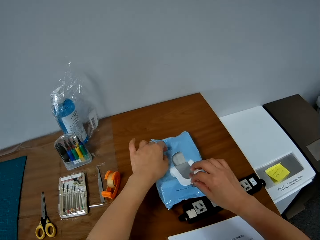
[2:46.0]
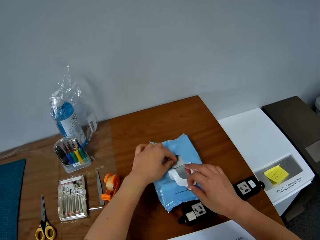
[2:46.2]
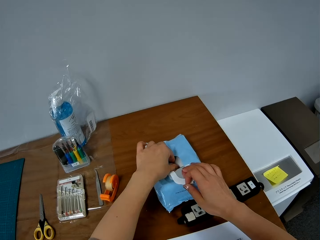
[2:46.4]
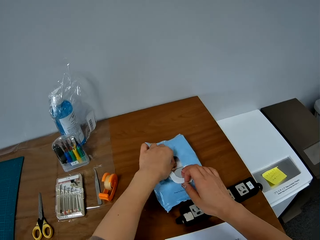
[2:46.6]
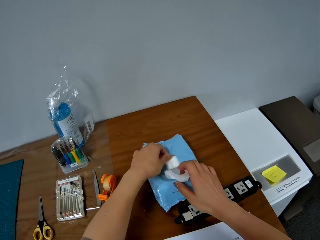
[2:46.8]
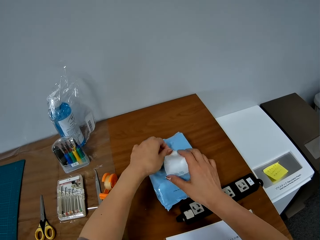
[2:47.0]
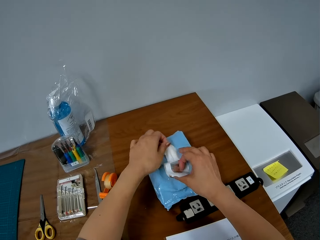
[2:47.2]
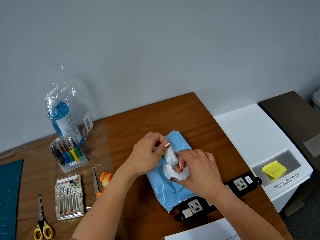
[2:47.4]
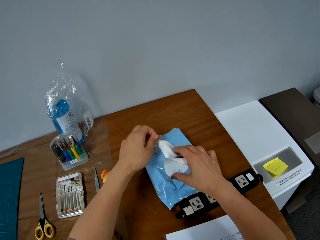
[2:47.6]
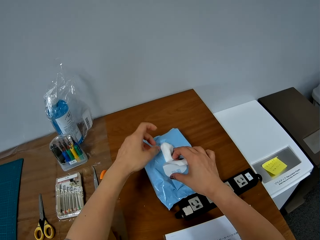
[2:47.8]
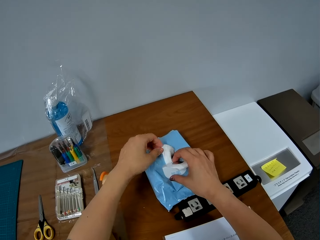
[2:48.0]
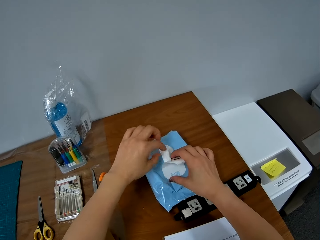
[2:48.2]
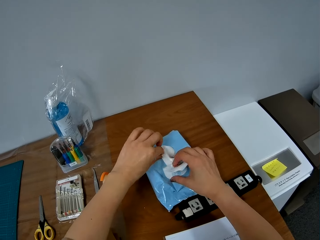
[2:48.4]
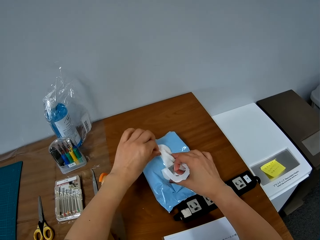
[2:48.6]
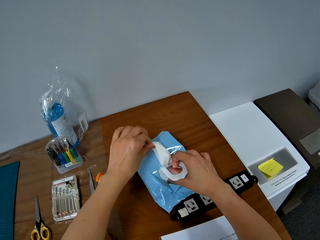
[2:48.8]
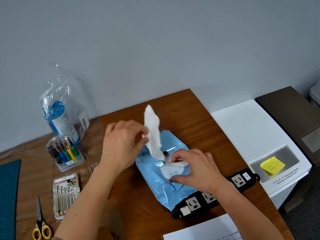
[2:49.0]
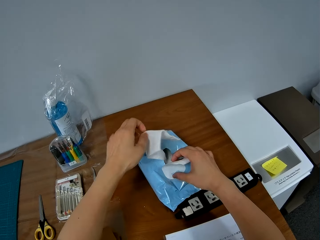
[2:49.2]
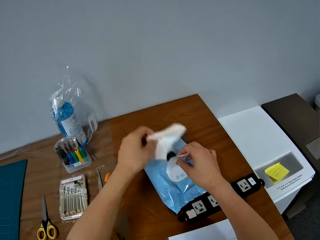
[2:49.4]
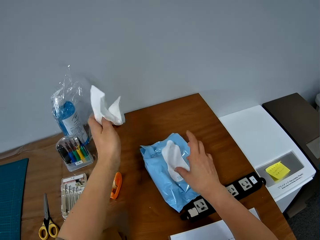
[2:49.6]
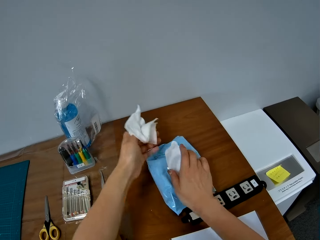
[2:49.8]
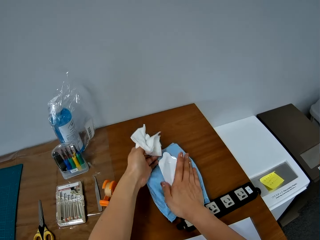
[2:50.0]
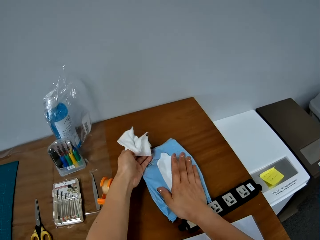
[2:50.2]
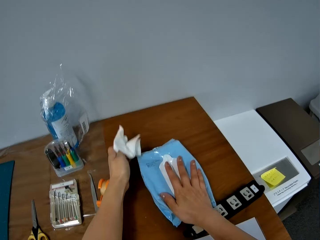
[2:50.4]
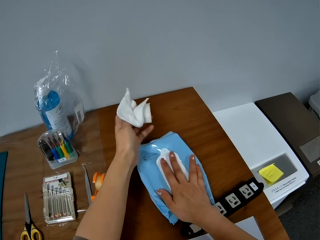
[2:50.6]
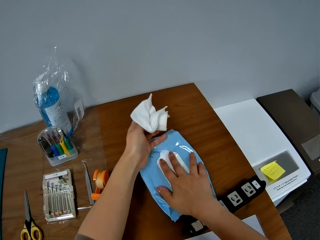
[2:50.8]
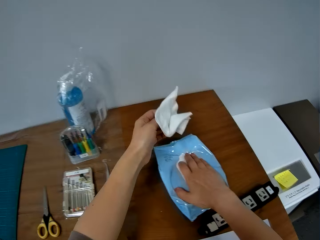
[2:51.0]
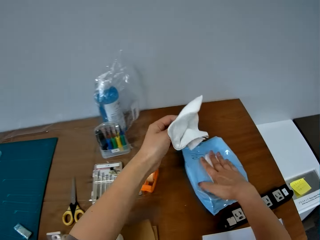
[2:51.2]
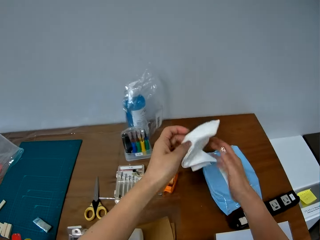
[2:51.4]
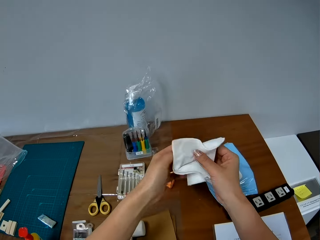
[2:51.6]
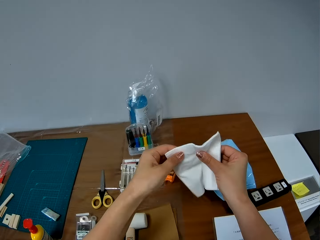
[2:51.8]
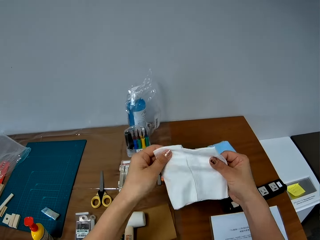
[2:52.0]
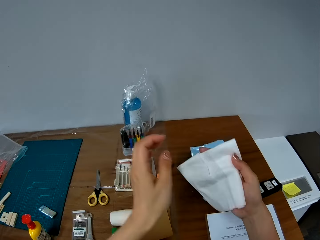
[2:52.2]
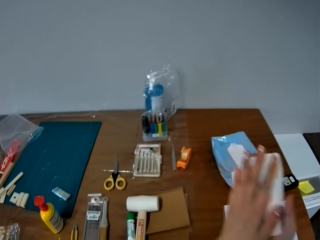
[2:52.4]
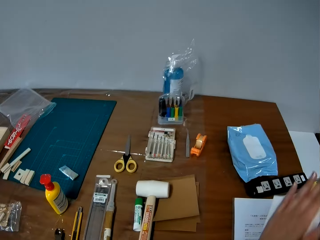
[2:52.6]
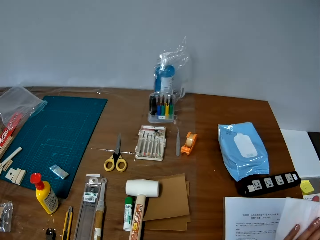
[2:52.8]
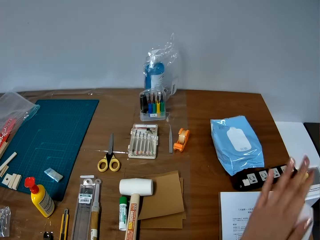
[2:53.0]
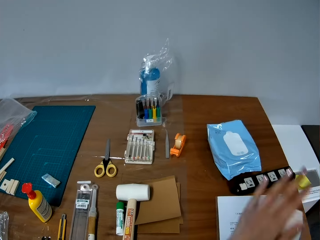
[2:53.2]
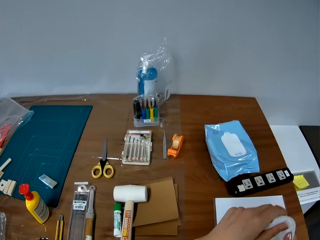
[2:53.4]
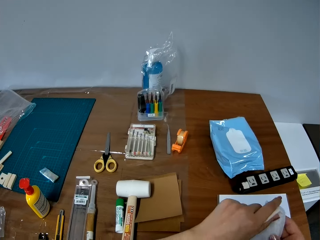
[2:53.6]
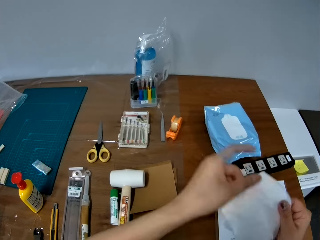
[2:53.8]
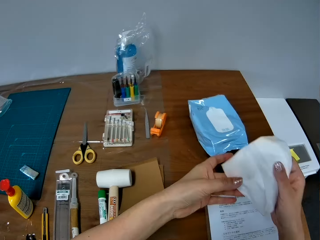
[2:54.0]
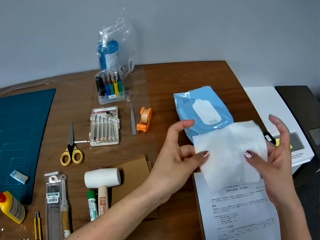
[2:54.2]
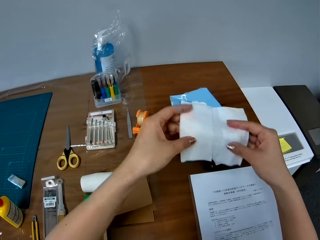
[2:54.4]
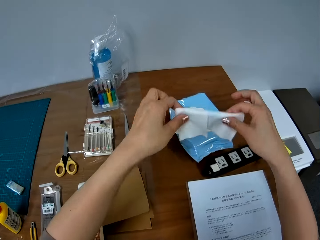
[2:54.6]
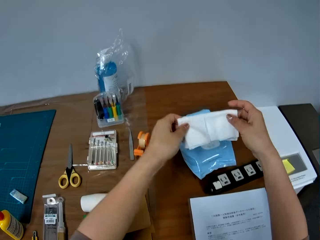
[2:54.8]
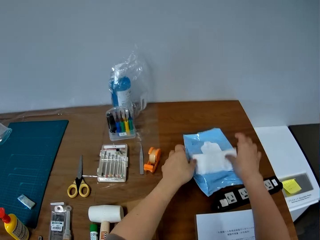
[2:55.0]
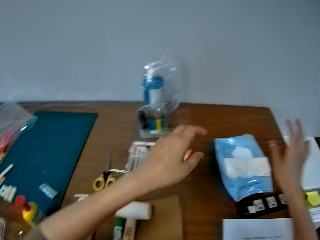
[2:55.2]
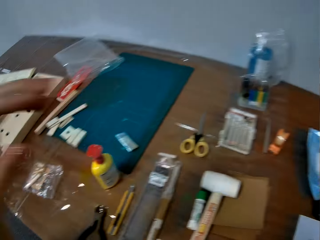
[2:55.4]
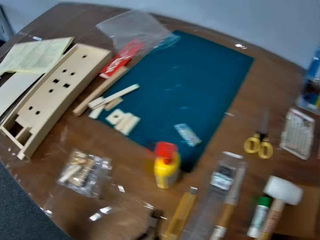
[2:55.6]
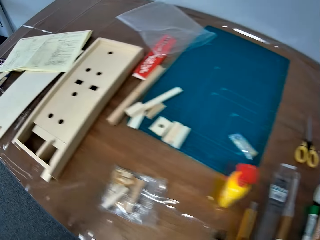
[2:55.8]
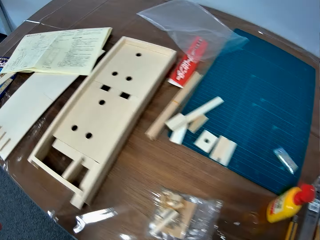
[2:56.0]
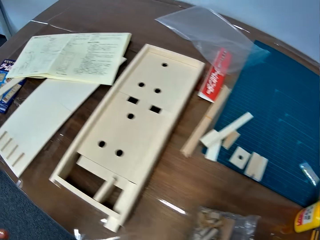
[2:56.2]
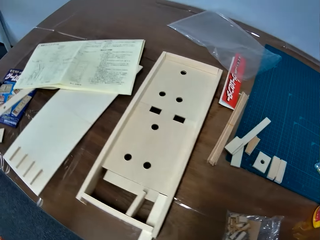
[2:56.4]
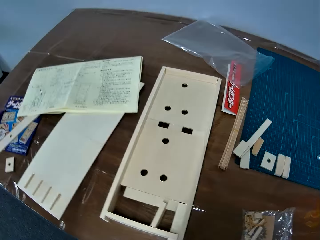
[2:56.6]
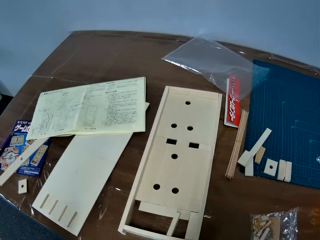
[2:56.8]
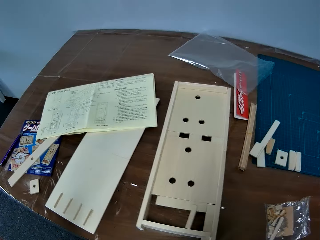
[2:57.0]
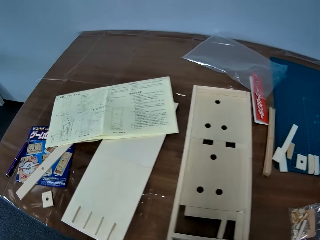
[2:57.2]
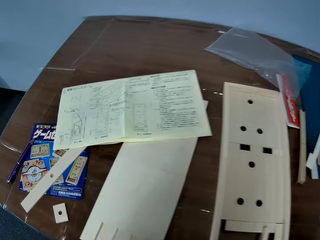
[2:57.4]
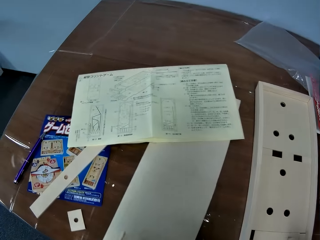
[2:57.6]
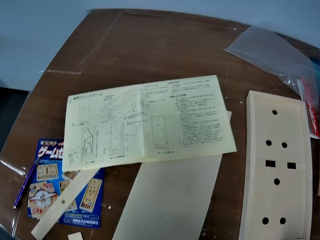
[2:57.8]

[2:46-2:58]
The camera wearer covers the wipes package. She wipes her two hands with the wipes. She exchanges the wipe to the other hand. She folds the wipe. She drops the used wipes on the pack of wipes.

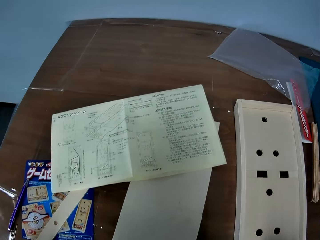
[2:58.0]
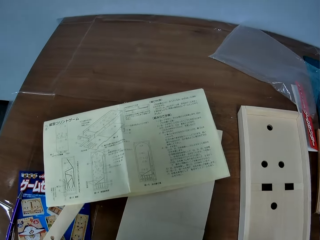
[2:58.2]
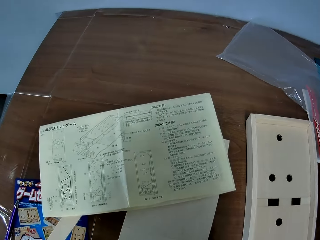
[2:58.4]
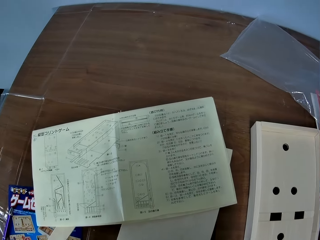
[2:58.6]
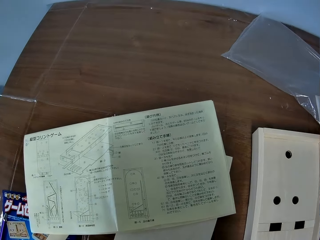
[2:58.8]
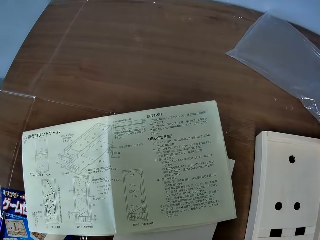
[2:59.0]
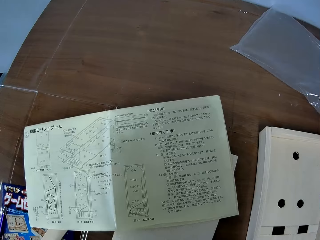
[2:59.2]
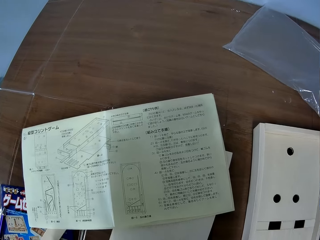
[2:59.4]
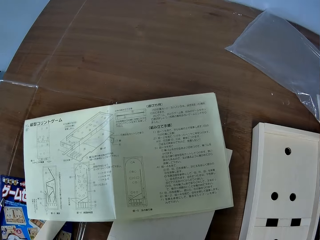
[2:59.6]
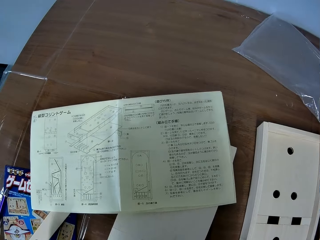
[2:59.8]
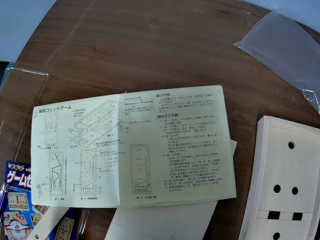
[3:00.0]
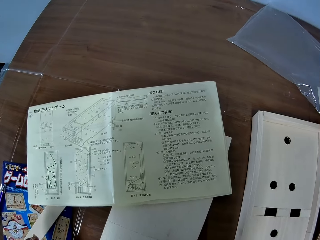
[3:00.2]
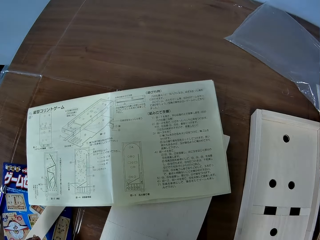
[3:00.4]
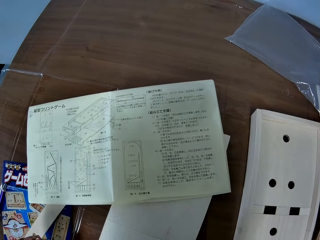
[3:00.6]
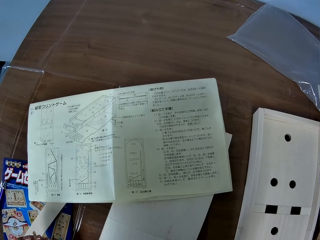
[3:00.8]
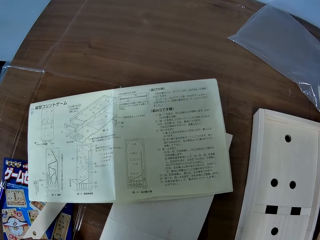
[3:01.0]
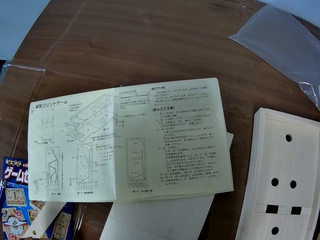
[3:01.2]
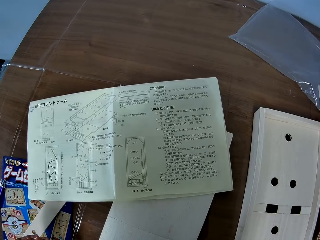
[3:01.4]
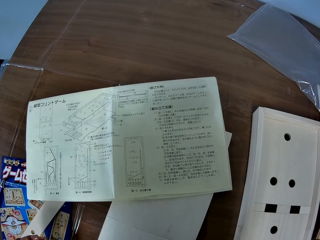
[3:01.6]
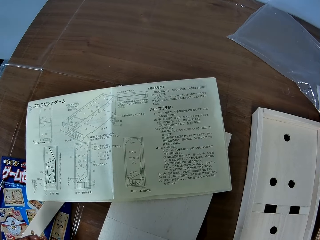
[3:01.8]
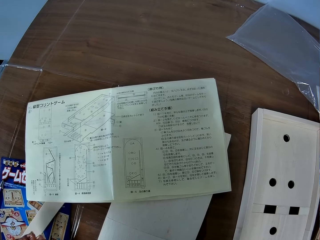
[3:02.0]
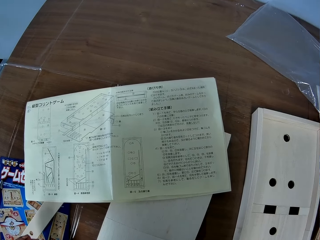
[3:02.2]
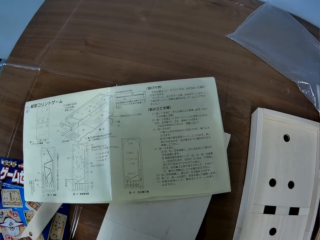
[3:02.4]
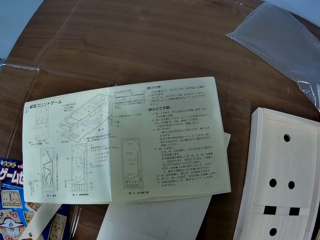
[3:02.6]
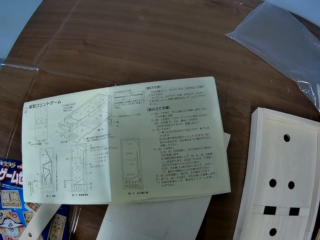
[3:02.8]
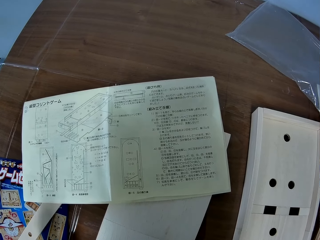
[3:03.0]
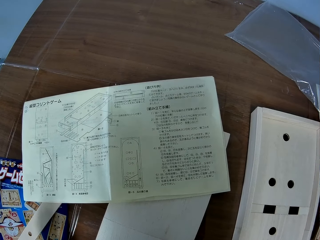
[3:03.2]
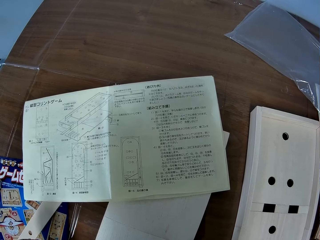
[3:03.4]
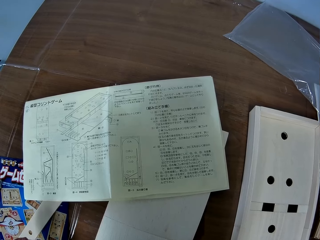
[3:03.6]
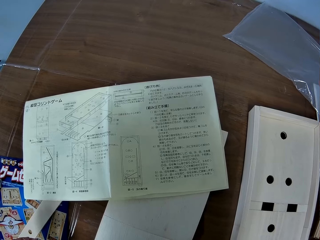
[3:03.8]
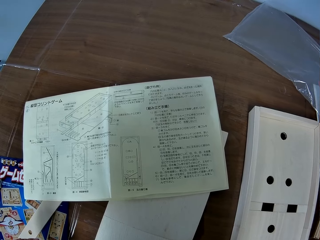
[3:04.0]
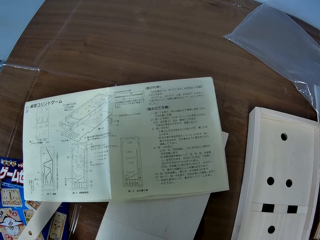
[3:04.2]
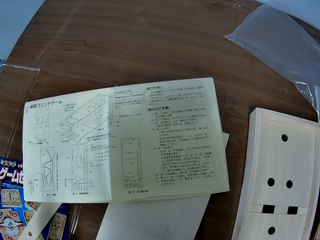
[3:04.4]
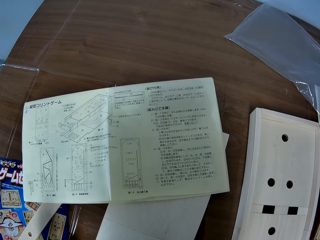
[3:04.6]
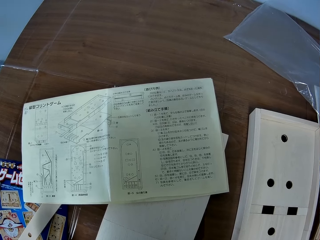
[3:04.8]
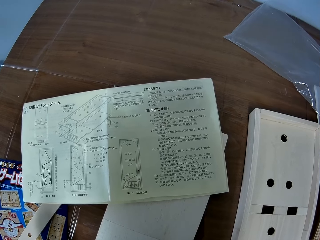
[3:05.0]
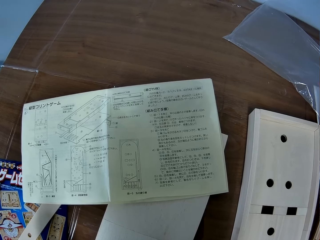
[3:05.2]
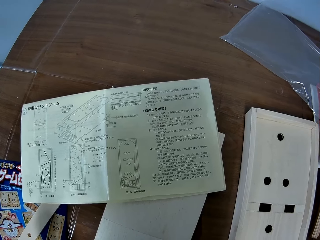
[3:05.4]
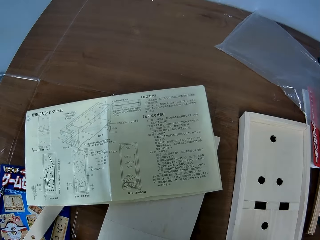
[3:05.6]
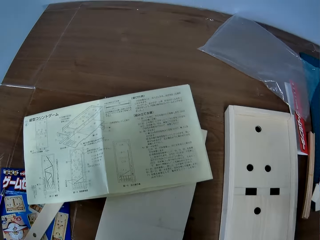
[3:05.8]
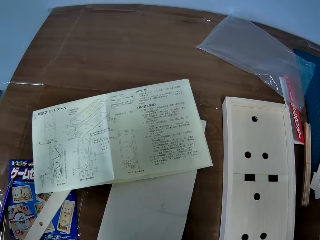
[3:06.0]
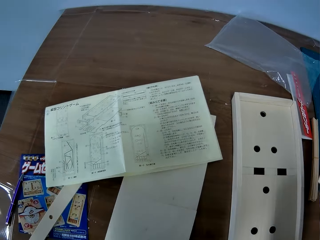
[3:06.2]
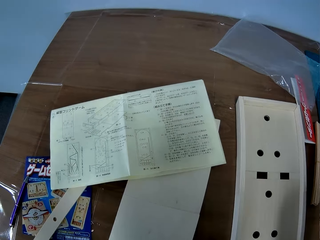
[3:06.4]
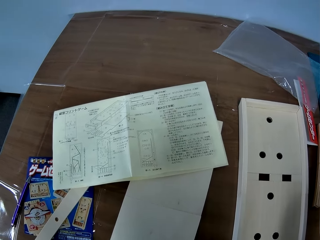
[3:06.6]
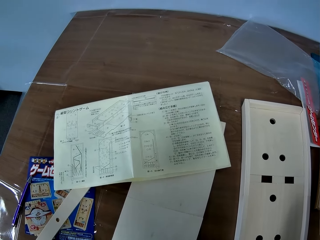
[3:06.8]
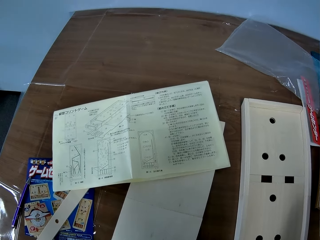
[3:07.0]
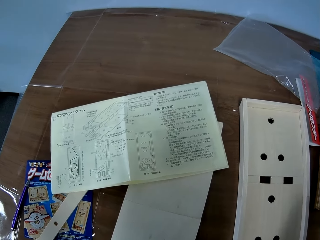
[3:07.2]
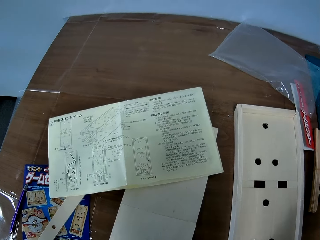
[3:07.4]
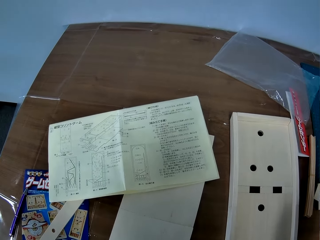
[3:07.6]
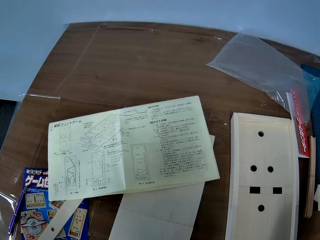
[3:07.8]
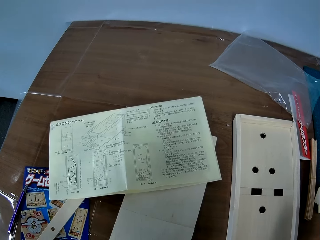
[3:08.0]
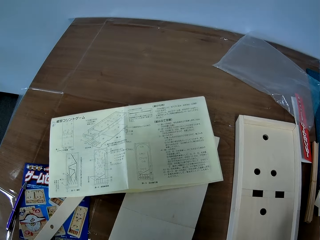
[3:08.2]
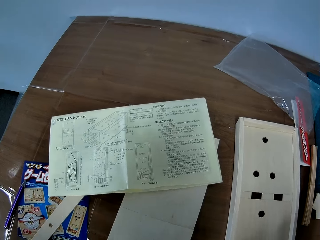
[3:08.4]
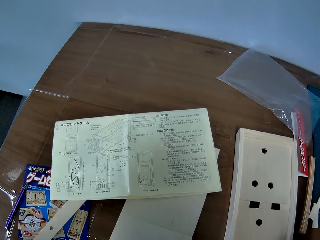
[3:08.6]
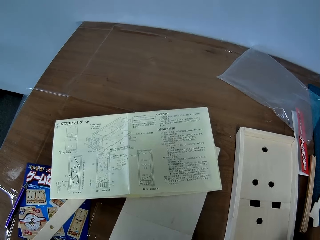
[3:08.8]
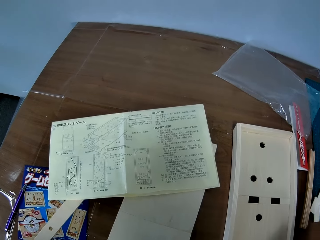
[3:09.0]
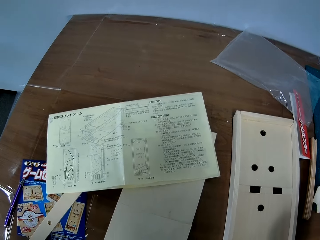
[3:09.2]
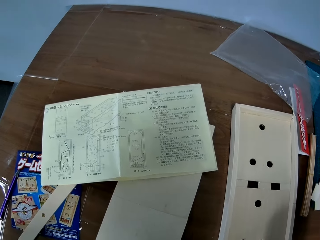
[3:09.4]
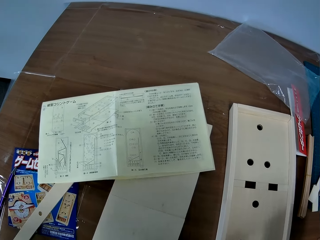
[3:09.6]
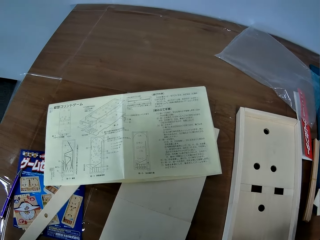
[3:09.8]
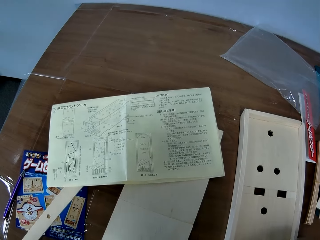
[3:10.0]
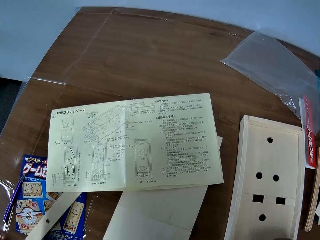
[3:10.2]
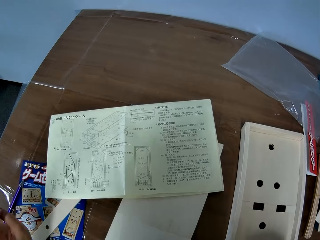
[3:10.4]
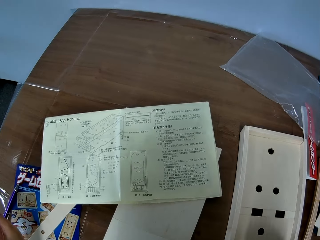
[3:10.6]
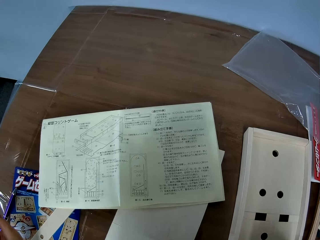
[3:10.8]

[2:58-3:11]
The camera wearer looks at the paper on the table. They rub fingers.
